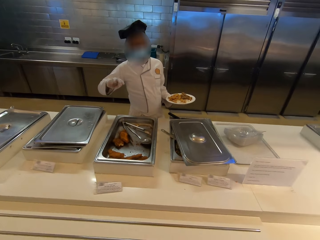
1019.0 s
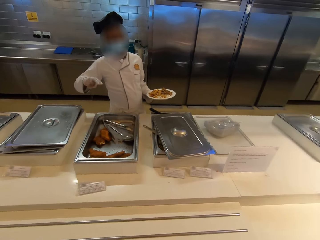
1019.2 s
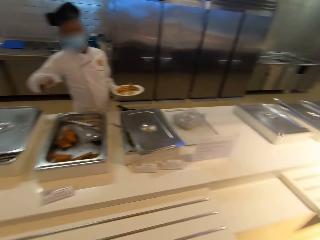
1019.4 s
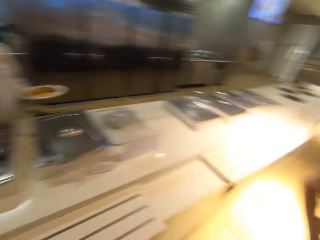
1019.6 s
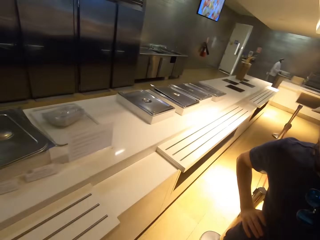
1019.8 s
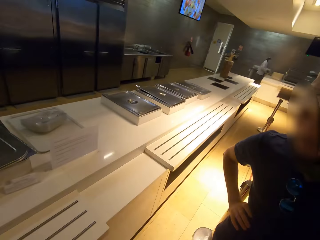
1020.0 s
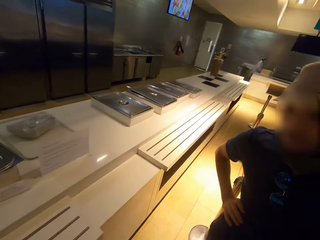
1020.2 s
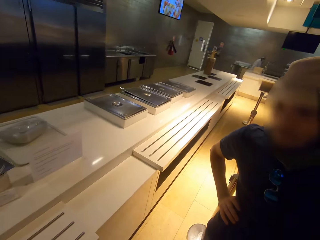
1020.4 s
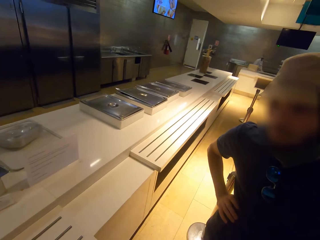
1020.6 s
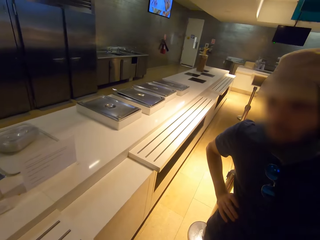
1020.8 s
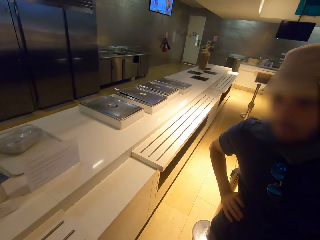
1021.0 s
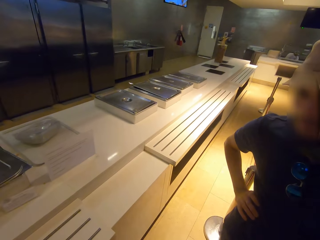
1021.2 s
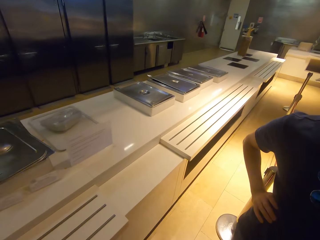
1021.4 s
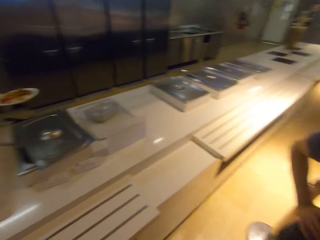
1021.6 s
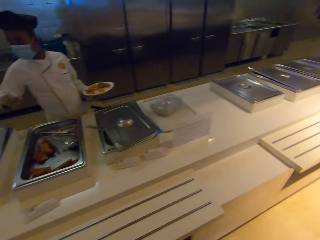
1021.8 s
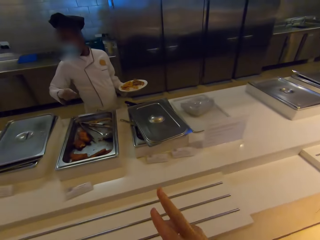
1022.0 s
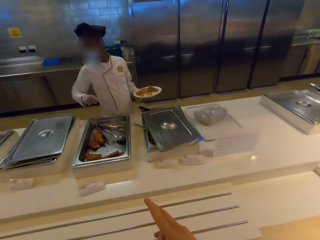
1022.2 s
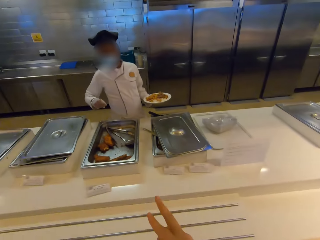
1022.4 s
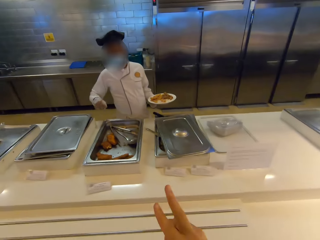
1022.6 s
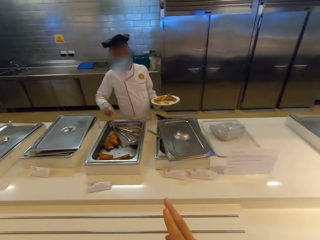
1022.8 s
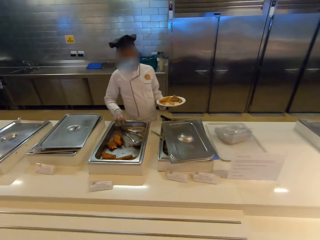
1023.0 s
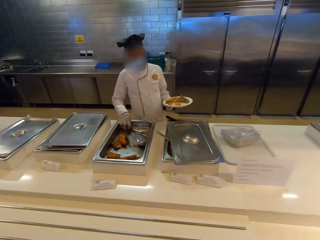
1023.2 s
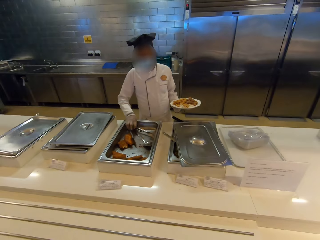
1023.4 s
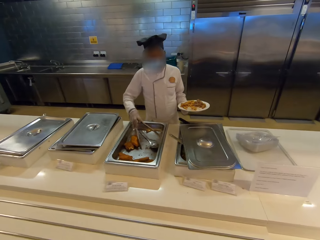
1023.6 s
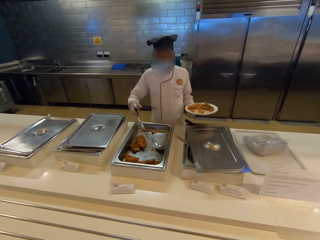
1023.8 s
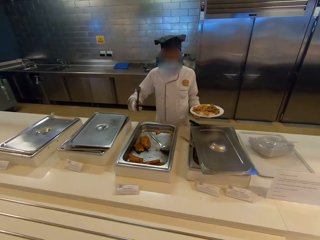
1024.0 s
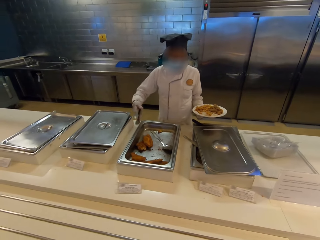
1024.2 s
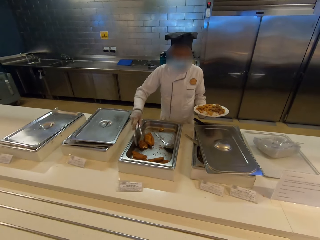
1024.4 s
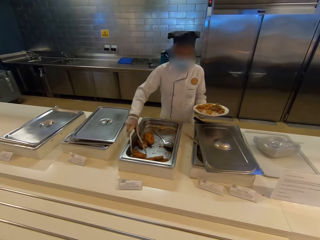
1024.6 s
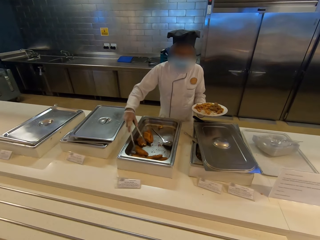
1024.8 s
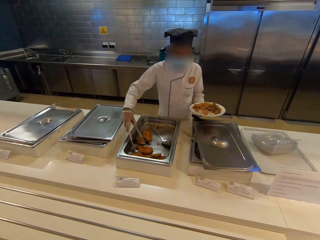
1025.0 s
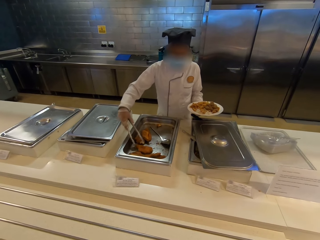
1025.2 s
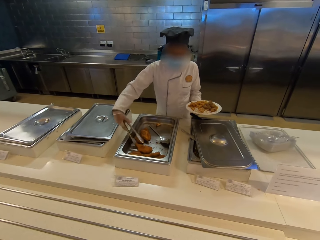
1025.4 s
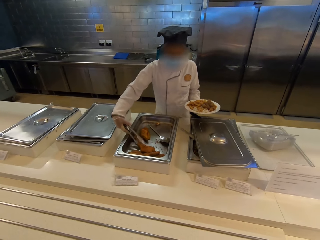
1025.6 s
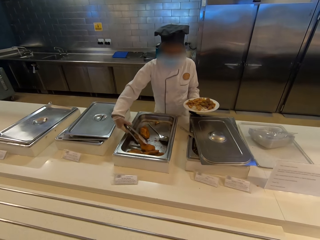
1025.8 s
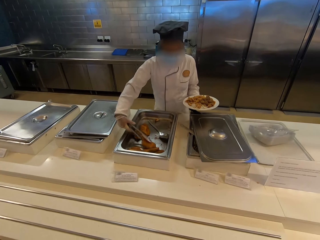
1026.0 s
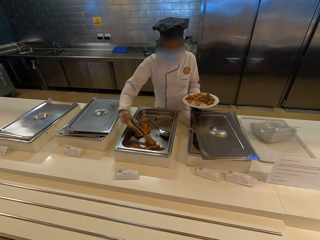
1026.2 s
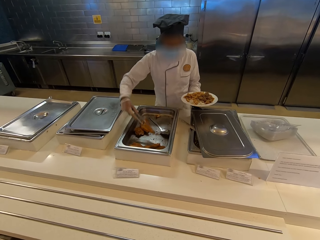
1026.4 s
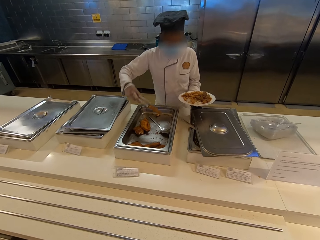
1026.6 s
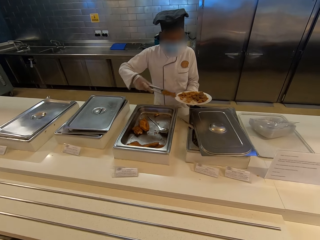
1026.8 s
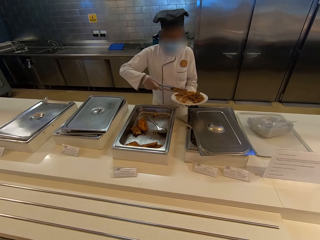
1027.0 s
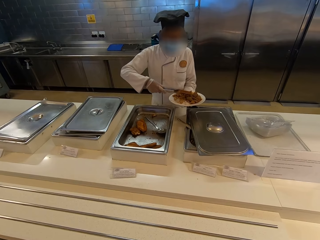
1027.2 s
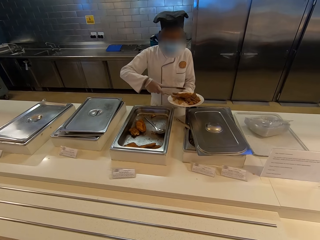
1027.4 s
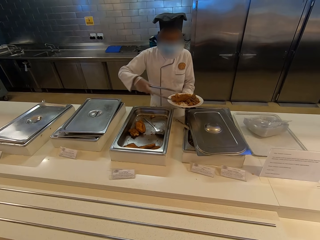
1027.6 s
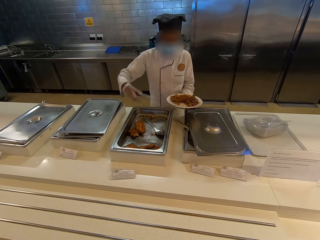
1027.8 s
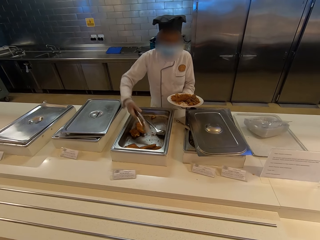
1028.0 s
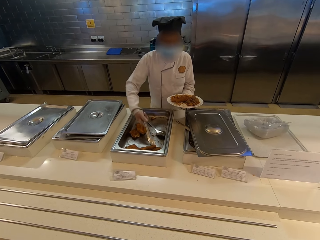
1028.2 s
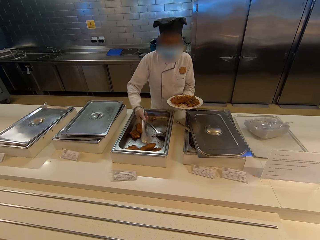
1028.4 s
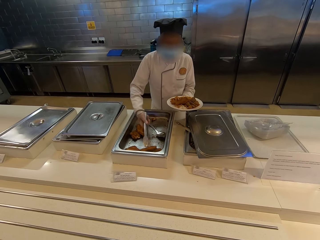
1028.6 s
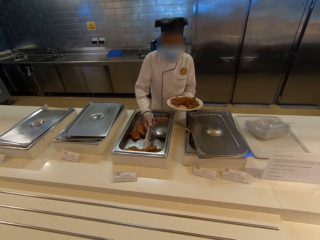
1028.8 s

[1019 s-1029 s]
The camera wearer looks at a man. They speak with gestures. The chef serves the chicken meat.

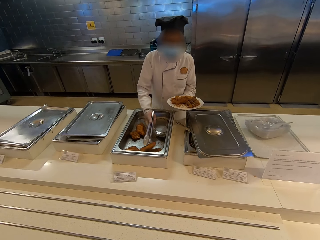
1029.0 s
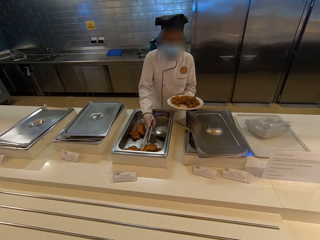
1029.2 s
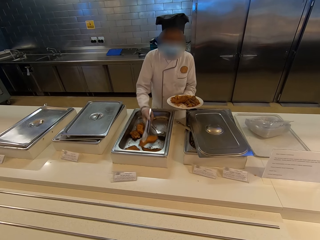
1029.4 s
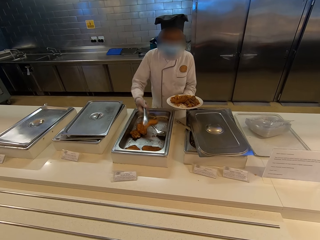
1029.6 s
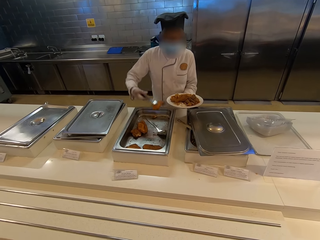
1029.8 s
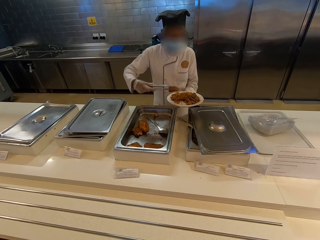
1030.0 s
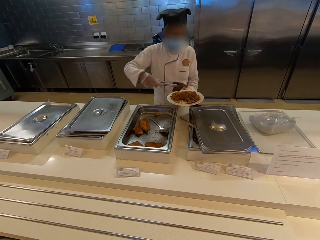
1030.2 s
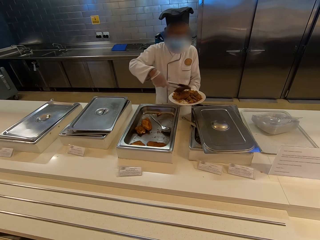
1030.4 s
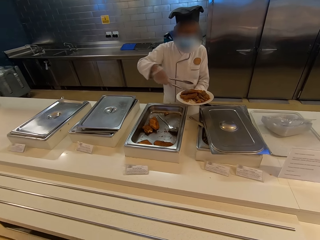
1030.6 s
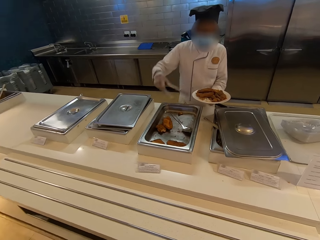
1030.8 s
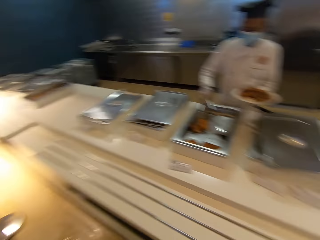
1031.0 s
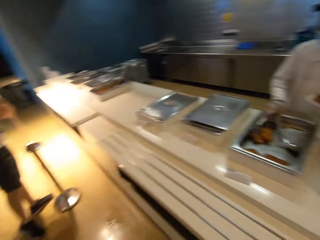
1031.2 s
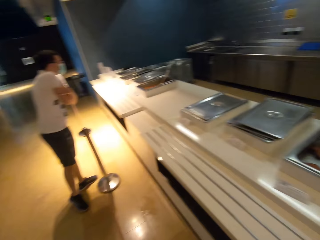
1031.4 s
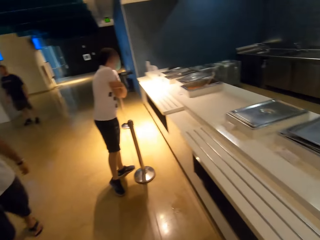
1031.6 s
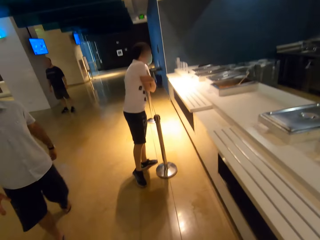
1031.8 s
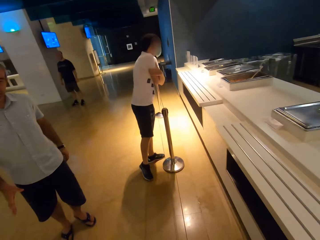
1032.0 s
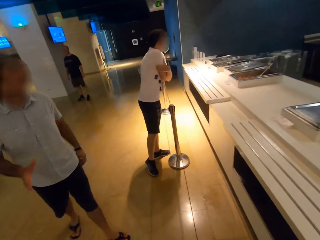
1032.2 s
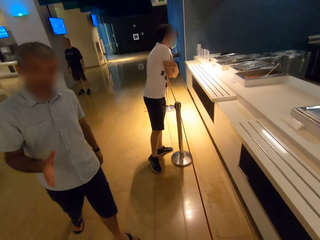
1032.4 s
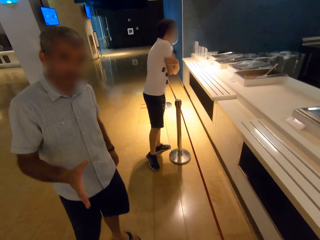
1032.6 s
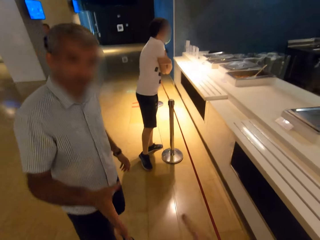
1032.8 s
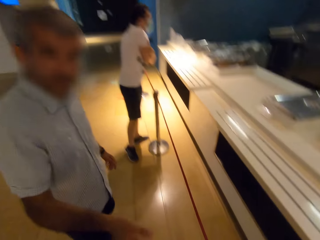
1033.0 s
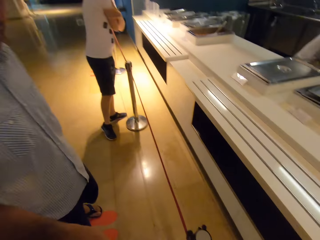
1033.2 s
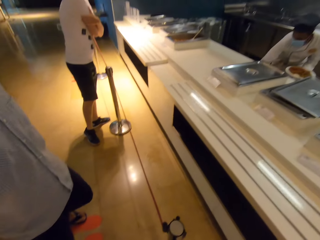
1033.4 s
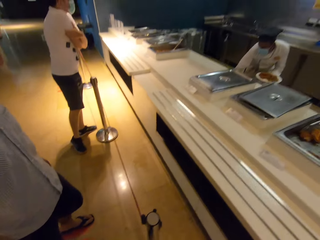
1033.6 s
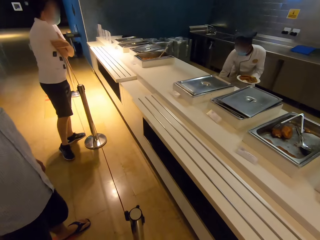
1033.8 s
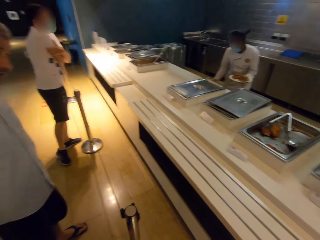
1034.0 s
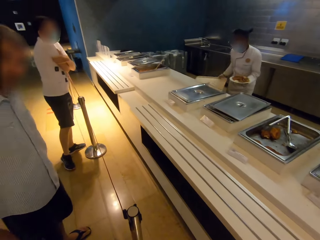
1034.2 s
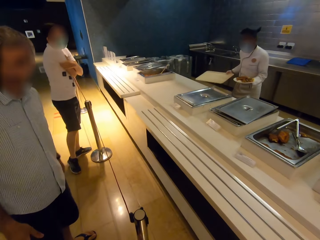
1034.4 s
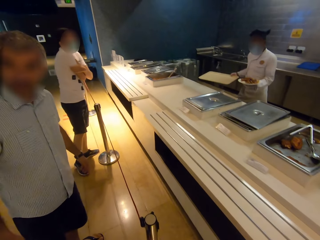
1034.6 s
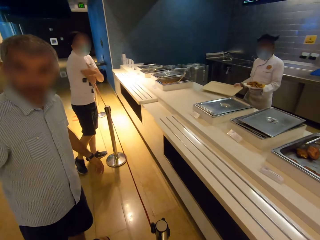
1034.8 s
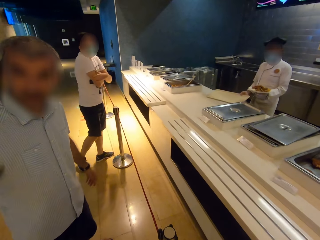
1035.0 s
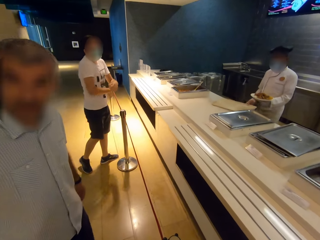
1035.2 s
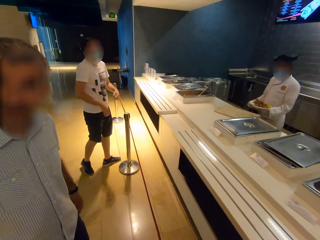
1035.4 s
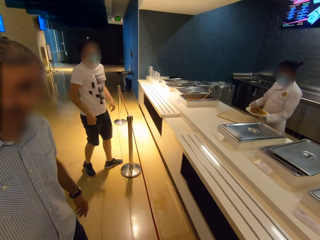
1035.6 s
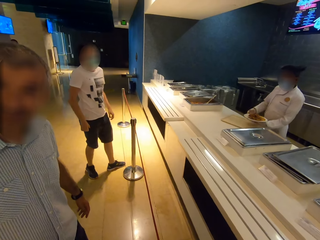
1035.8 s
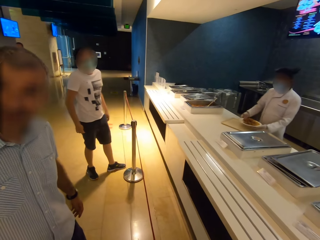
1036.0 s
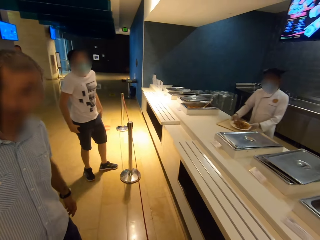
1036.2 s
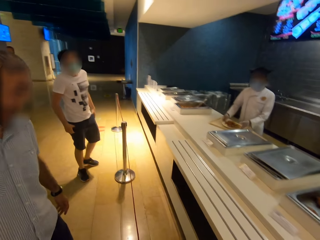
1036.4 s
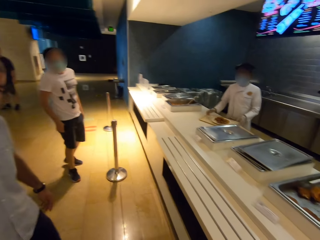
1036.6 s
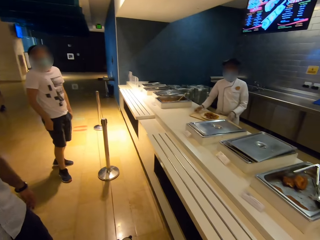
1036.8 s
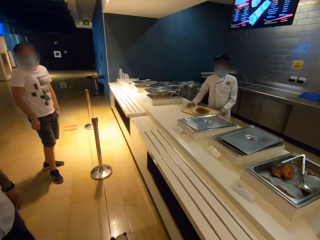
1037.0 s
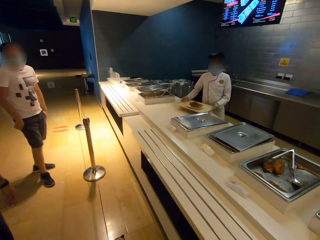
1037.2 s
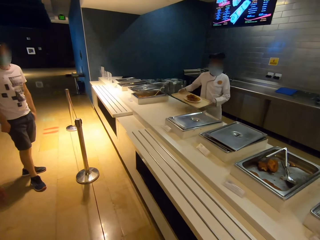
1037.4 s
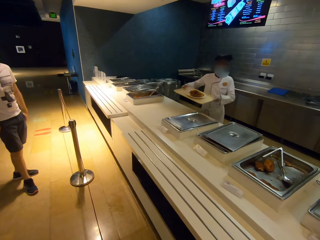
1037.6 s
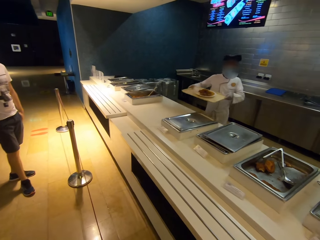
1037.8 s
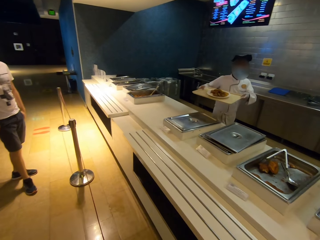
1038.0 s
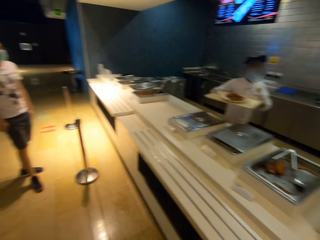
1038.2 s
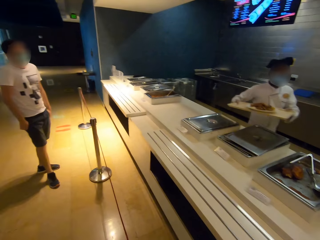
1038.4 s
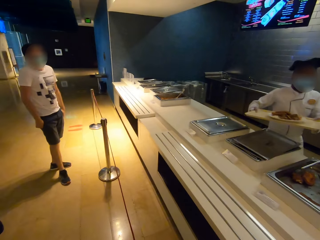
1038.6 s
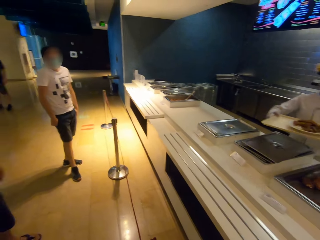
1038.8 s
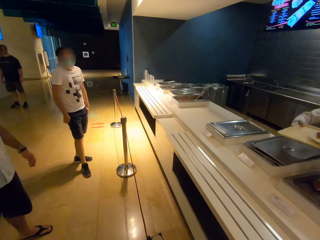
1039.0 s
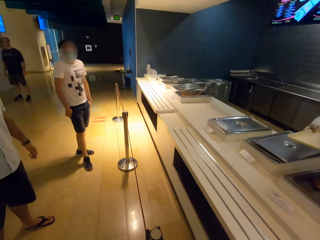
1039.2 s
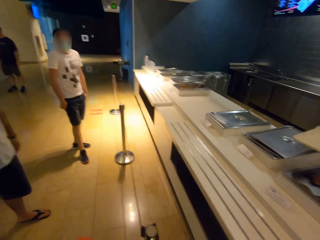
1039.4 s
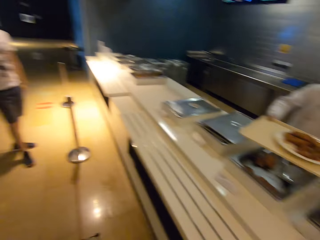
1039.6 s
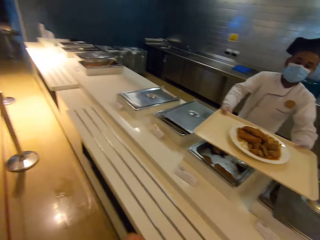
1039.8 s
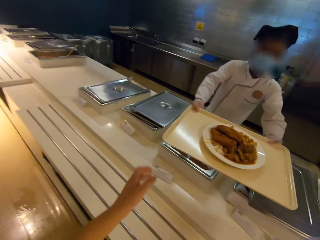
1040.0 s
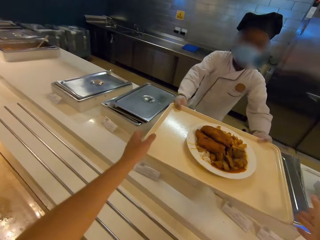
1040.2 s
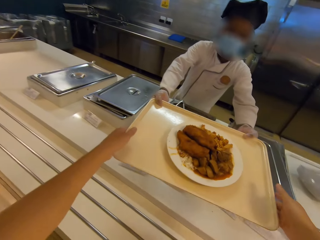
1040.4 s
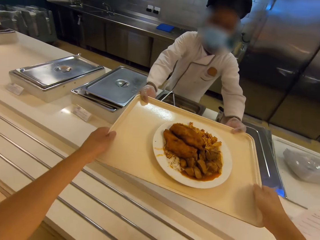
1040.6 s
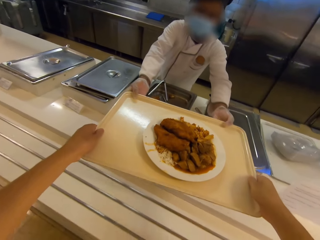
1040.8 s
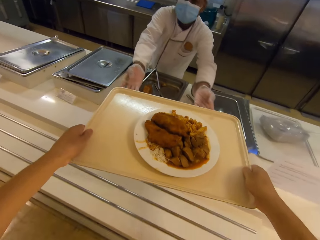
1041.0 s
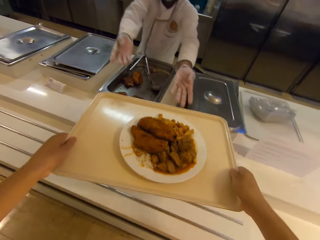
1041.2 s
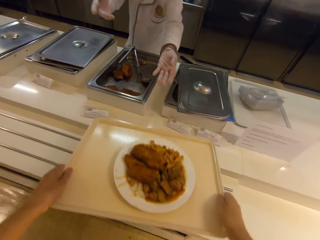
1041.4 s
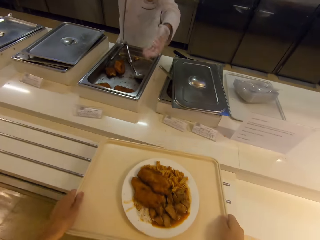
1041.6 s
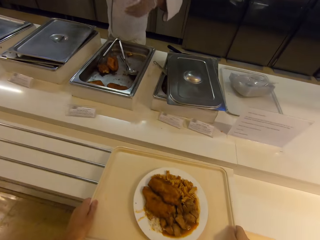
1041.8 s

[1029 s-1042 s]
The camera wearer looks at a person. They interact with a man. The man greets the camera wearer. The chef picks up a tray, puts the tray on the kitchen counter, puts a plate on the tray, picks up the tray, walks and gives the camera wearer the tray. The camera wearer takes the tray from the chef.
